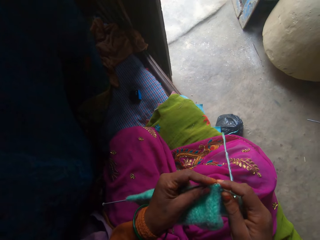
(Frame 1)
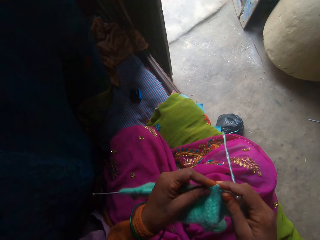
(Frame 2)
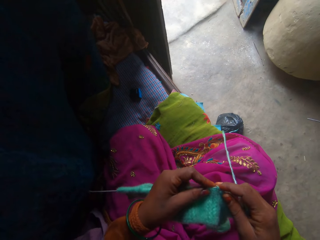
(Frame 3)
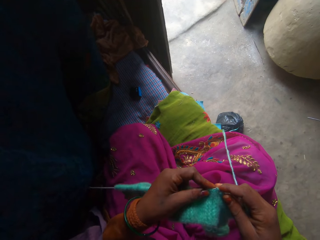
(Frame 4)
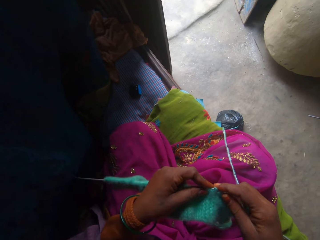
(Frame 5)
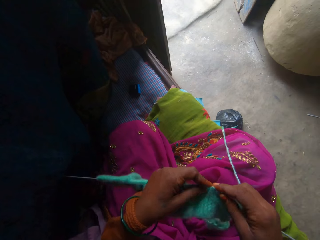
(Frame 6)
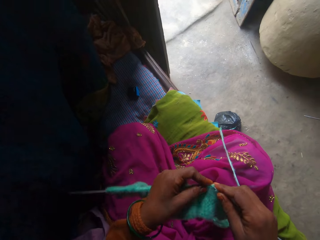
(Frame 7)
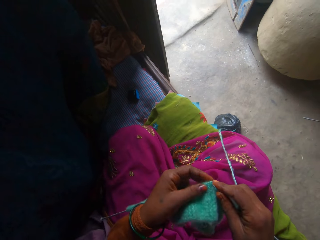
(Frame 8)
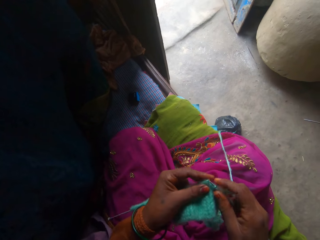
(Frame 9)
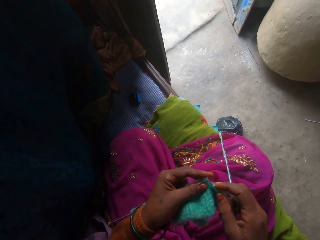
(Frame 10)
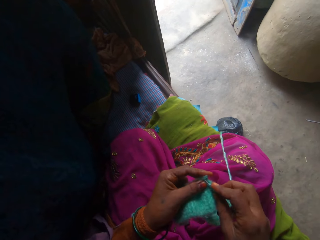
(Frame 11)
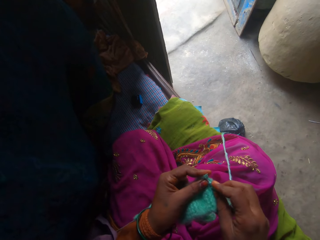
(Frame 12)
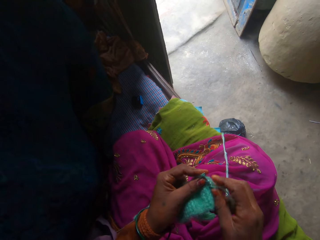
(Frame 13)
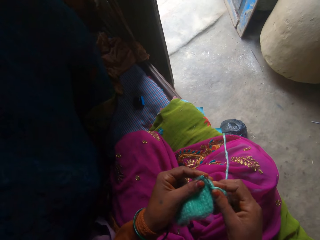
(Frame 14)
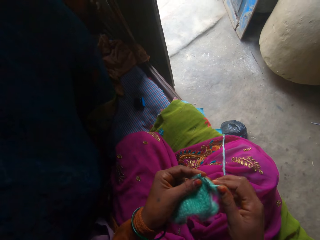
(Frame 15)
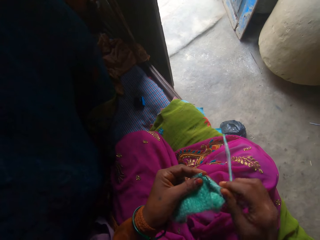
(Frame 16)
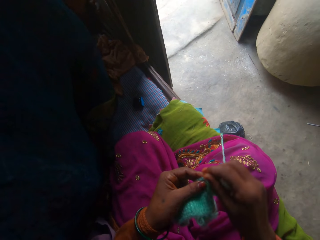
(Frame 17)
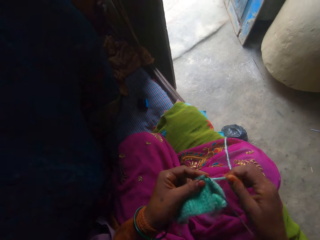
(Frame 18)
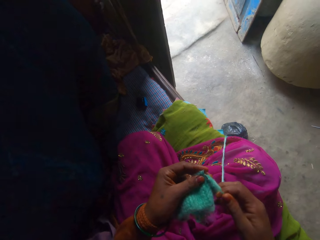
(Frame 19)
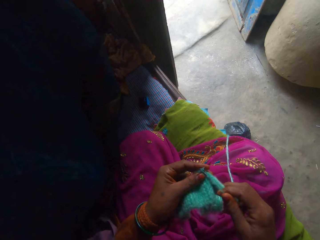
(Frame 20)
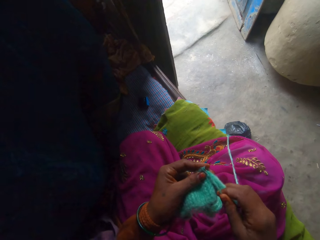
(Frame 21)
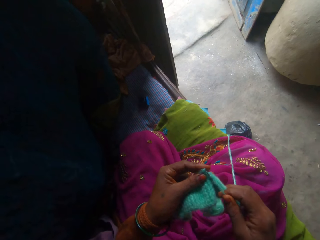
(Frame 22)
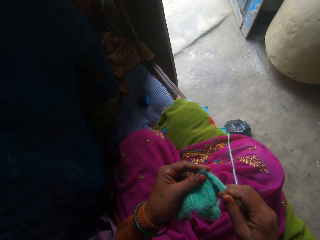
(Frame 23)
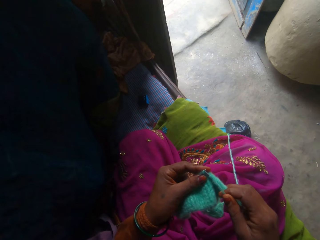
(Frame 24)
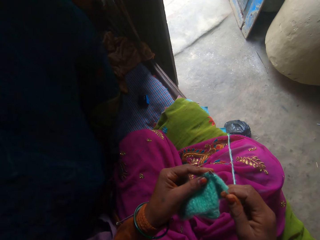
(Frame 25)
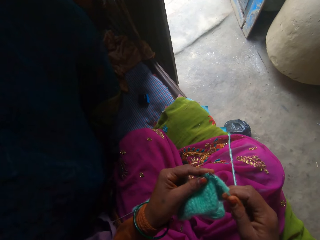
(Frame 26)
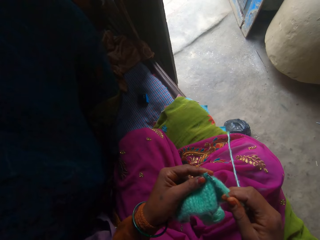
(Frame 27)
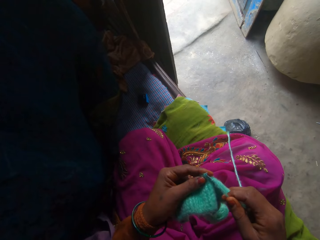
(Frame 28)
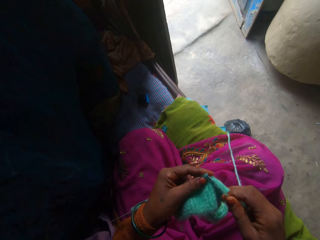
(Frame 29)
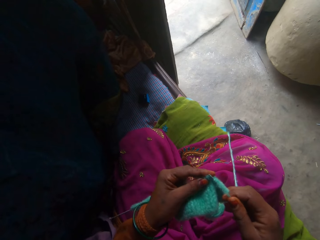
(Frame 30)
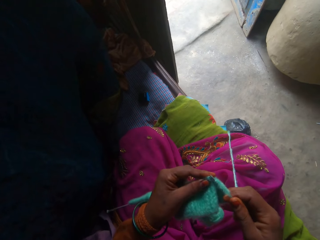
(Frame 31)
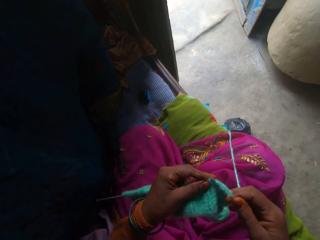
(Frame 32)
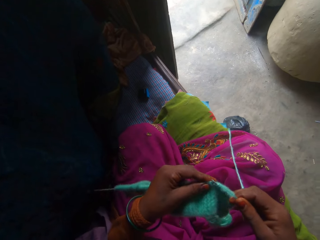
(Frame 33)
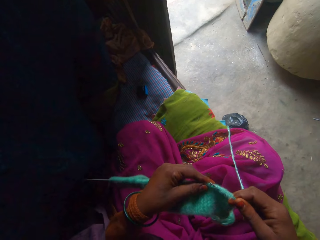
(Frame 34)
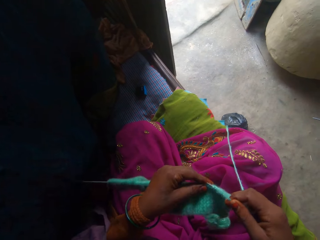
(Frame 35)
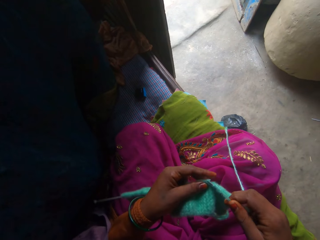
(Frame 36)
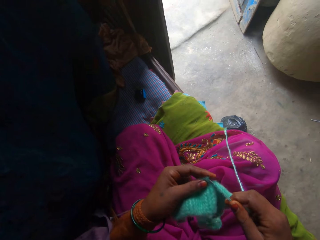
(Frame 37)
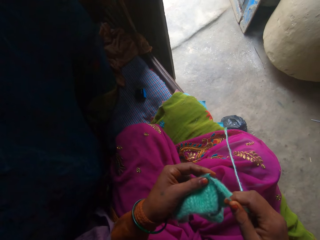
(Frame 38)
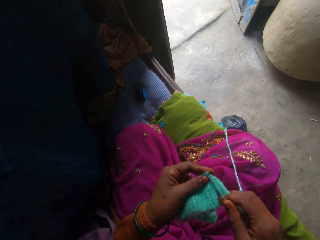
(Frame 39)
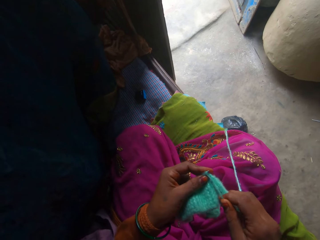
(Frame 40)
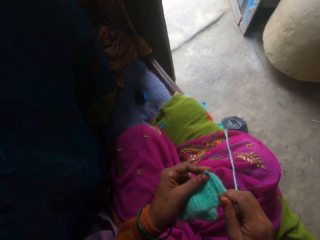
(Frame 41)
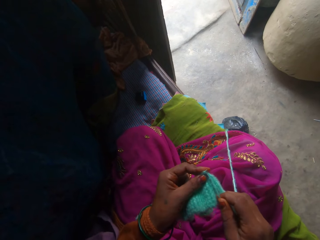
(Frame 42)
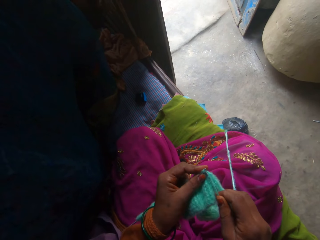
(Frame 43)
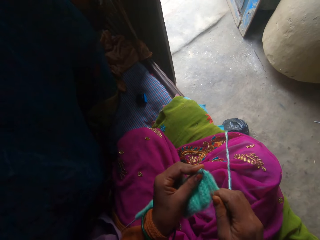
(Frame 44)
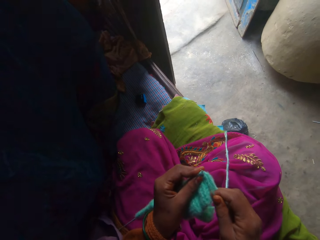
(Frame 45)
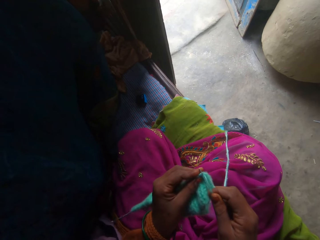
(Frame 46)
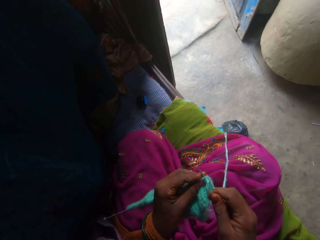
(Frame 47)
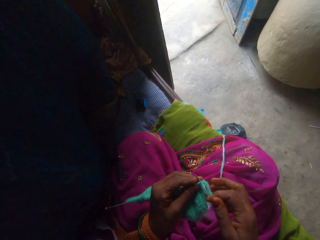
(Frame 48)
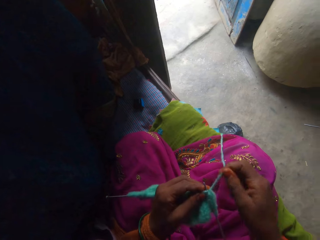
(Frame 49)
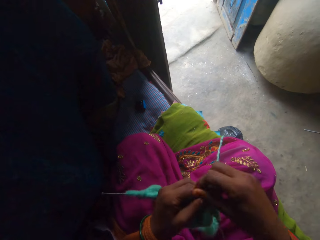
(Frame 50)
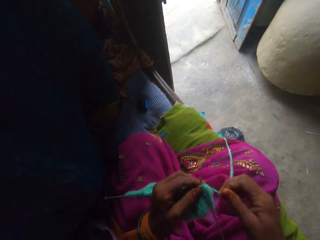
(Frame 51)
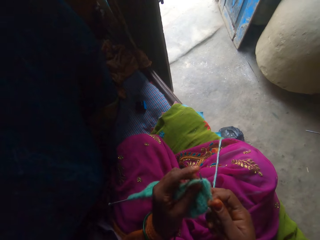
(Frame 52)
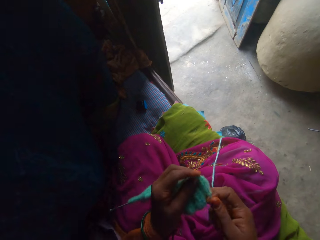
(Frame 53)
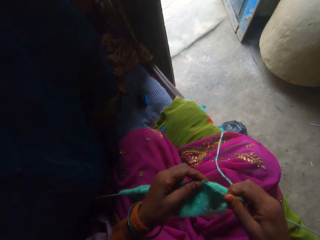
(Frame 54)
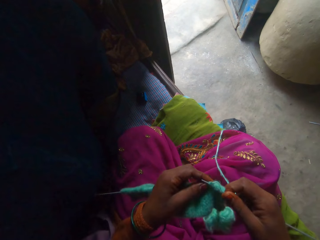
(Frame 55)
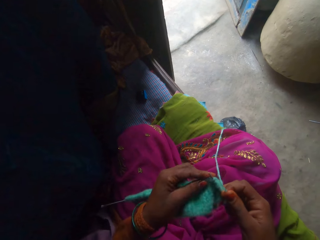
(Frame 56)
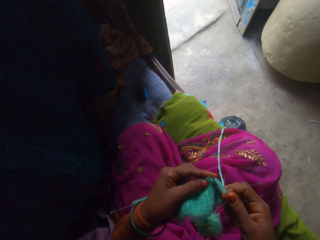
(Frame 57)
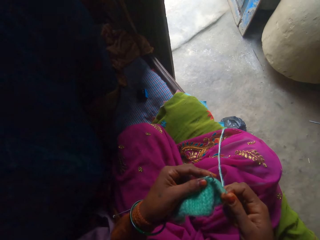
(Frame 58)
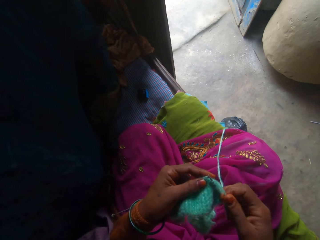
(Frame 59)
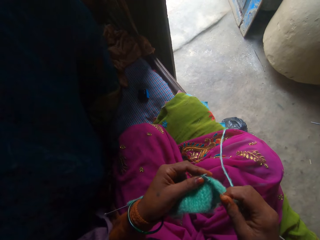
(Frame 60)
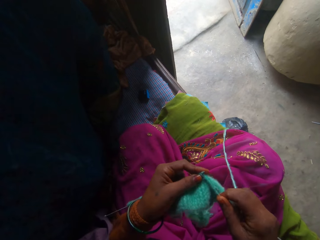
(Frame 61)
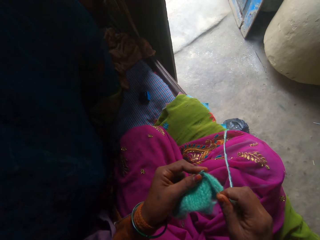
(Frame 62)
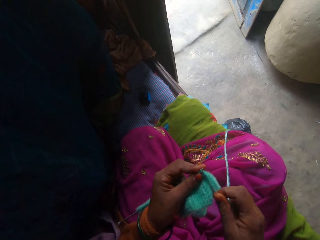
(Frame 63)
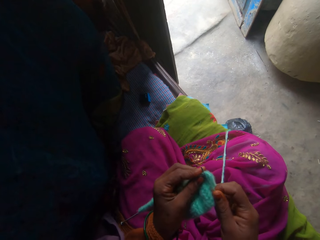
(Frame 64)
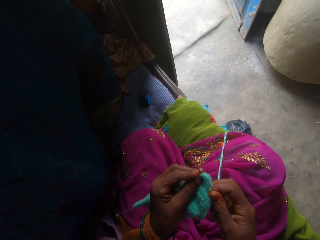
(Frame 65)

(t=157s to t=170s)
The camera wearer adjusts the yarn. They knit the fabric. They adjust the yarn. They knit the fabric.

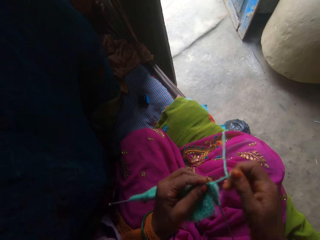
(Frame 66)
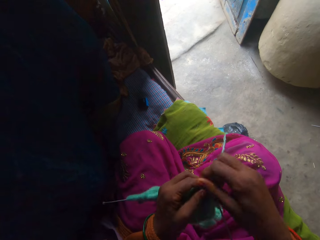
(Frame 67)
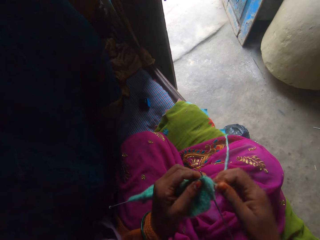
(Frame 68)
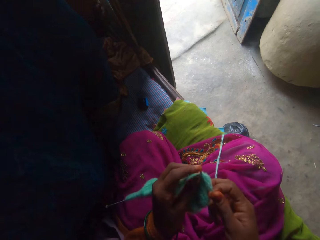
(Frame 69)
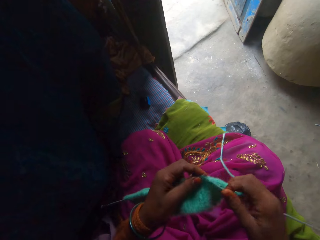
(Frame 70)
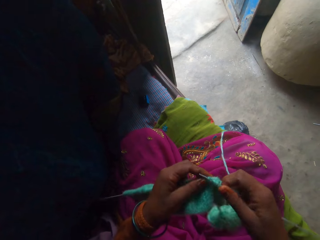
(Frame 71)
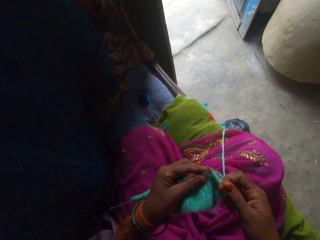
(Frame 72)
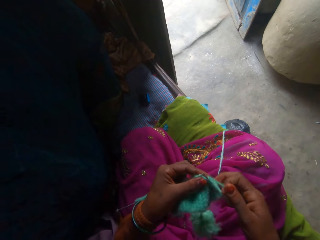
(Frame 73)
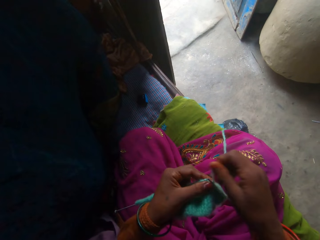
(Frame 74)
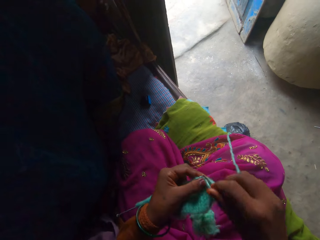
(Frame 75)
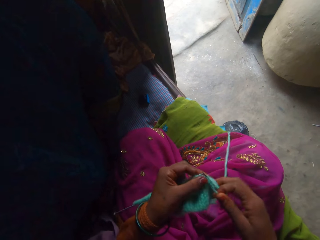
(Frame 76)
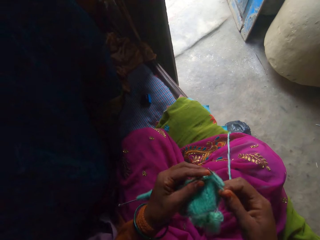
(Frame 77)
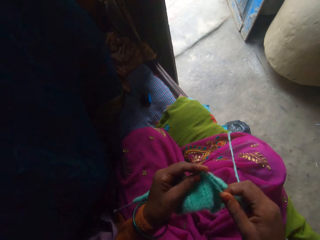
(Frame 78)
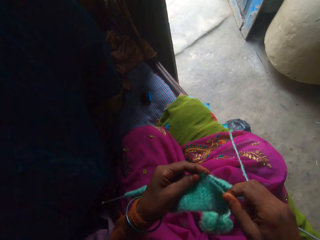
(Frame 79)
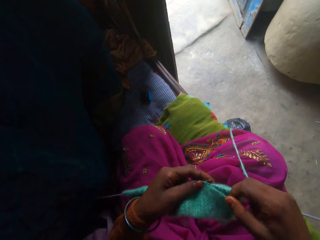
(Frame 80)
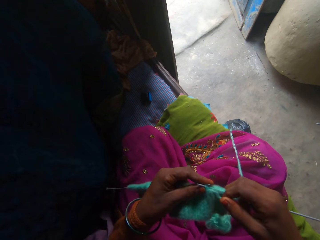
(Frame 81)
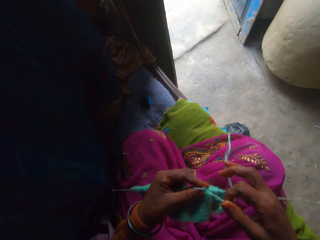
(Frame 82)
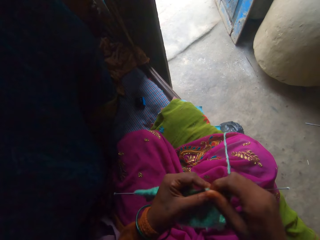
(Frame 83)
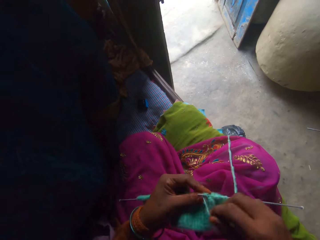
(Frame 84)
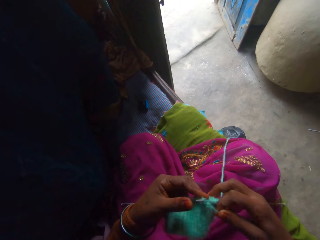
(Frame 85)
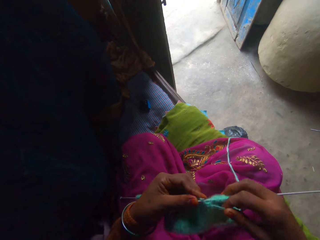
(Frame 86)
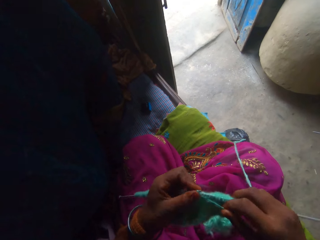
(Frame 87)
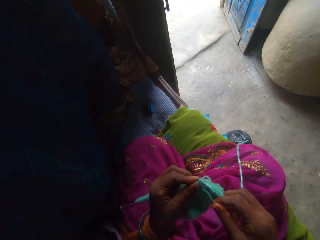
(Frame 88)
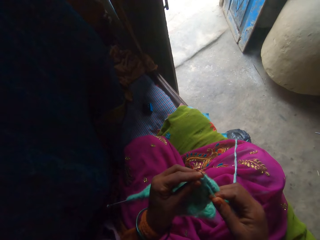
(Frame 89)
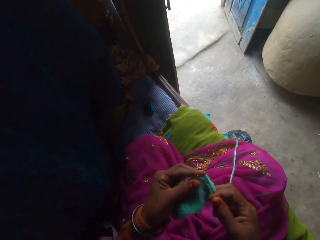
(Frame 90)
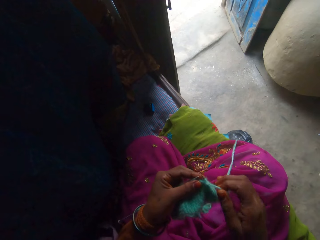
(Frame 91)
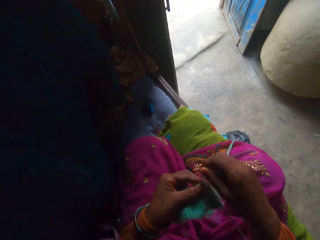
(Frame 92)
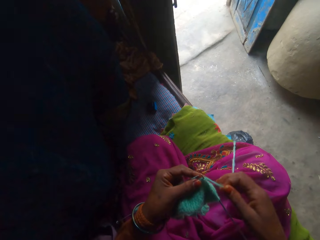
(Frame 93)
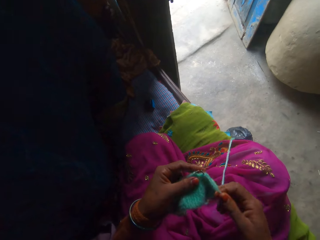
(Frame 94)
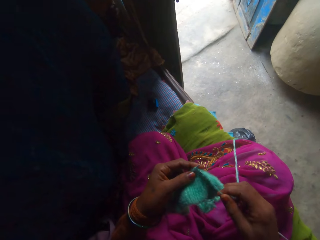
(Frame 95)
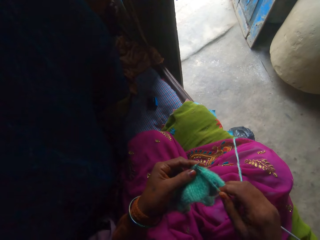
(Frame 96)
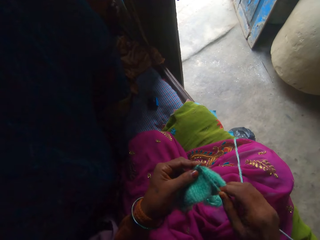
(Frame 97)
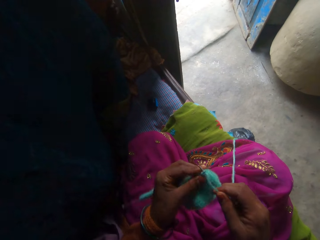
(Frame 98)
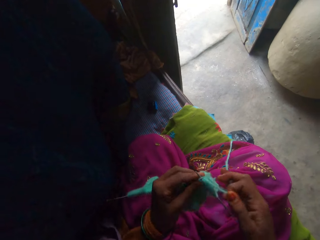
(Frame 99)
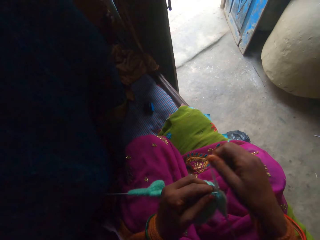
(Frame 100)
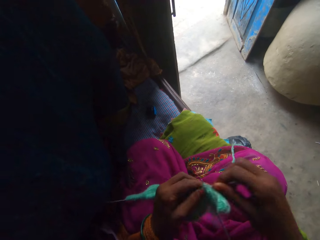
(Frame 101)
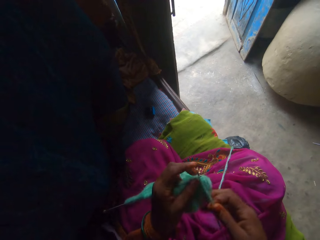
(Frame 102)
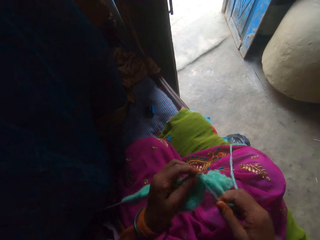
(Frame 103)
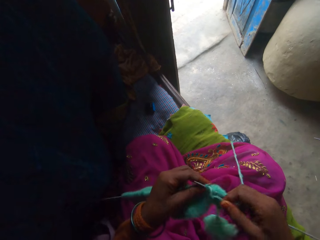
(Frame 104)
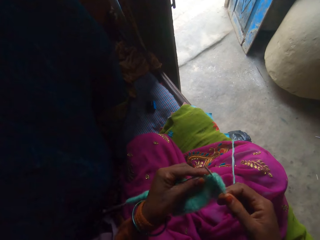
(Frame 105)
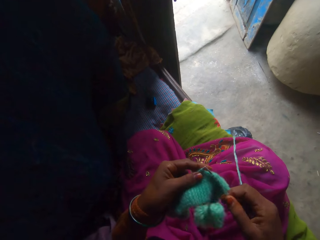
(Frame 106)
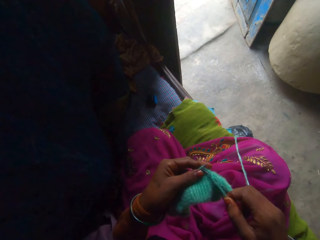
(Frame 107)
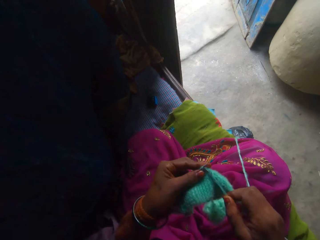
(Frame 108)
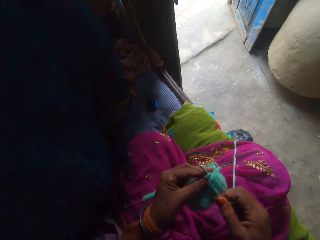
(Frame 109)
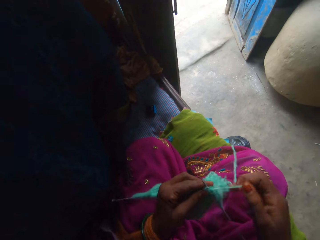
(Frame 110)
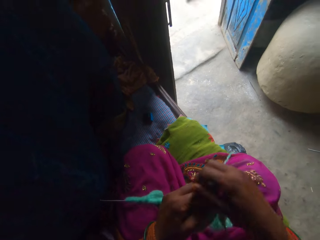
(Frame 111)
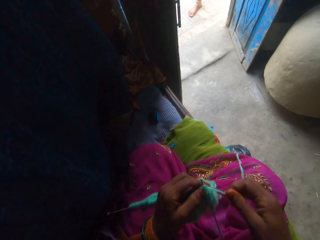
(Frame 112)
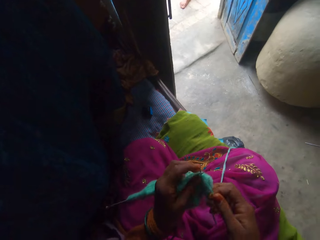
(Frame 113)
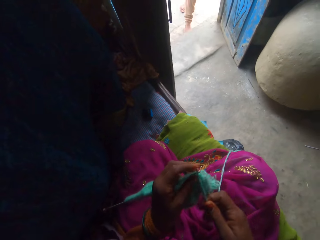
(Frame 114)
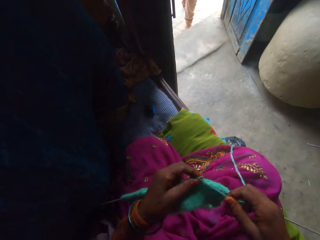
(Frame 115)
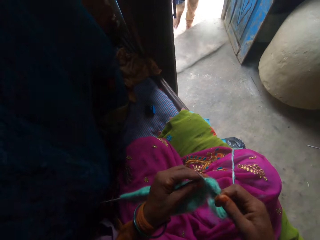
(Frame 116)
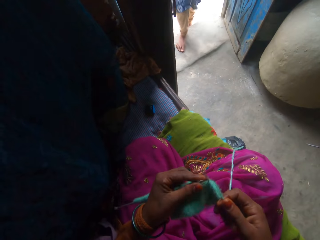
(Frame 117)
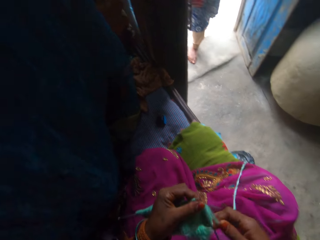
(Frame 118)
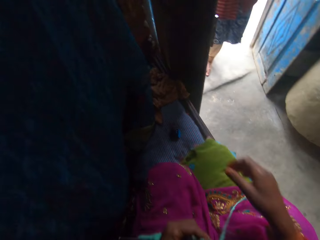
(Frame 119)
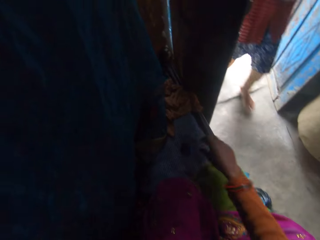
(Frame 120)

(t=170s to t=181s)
The camera wearer adjusts the yarn. They knit the fabric. They adjust the yarn. They knit the fabric. They adjust the yarn. They knit the fabric. They adjust the yarn. They knit the fabric. They adjust the yarn. A person walks into the house. The camera wearer knits the fabric.
